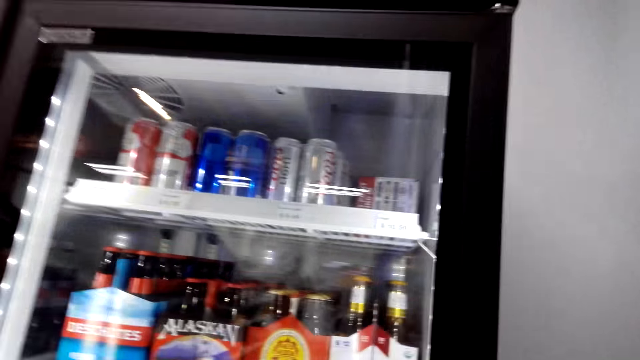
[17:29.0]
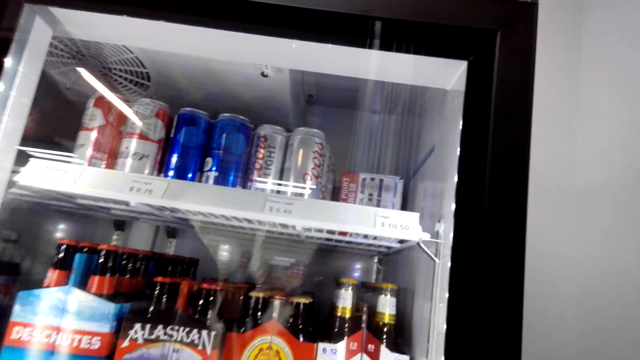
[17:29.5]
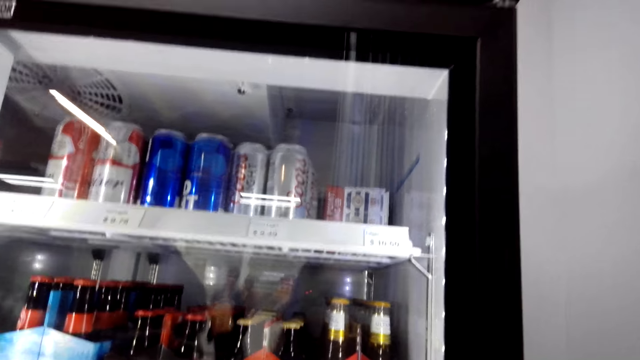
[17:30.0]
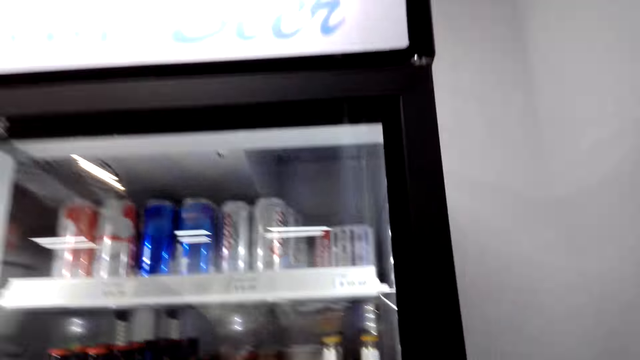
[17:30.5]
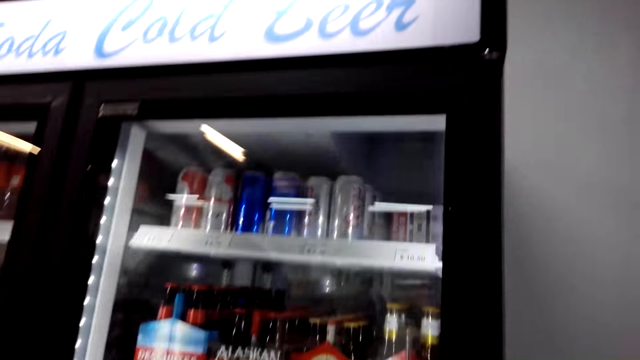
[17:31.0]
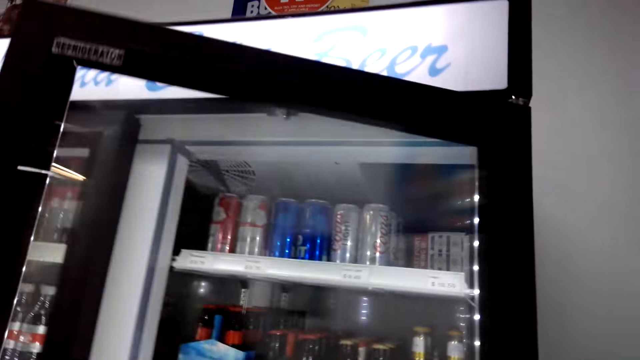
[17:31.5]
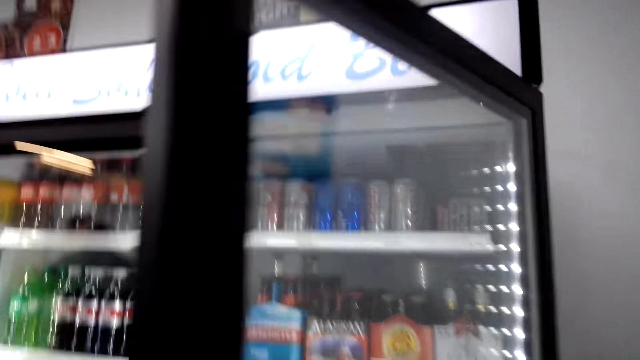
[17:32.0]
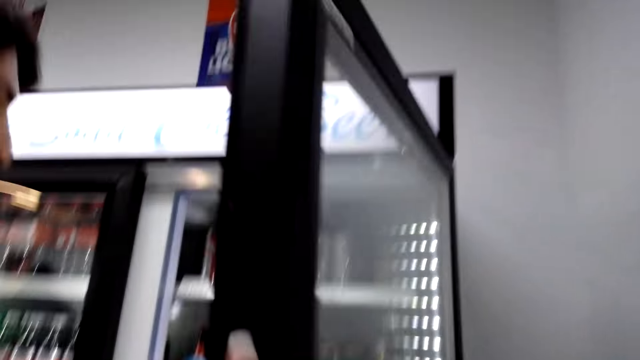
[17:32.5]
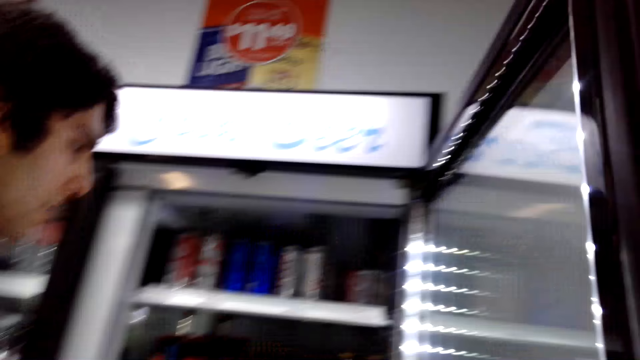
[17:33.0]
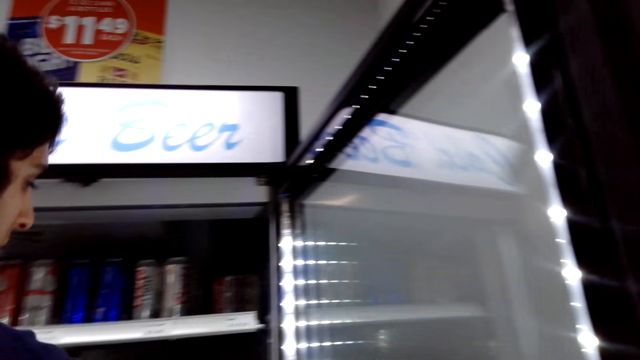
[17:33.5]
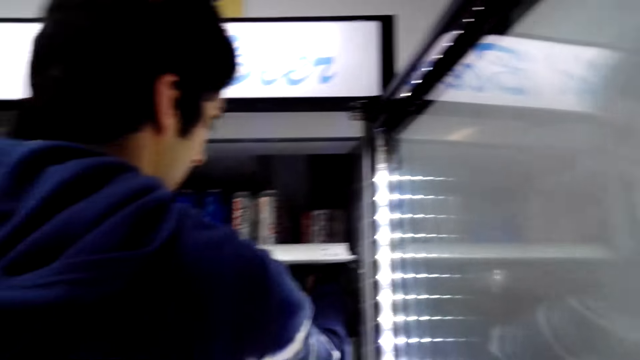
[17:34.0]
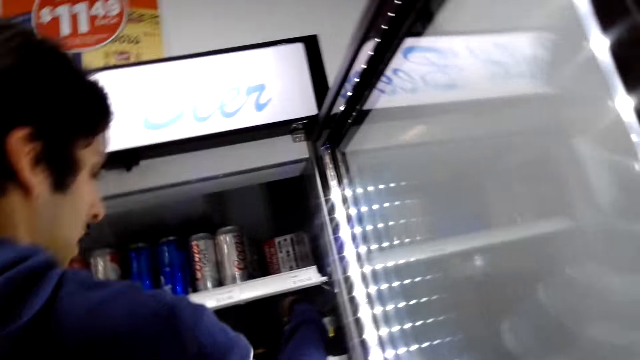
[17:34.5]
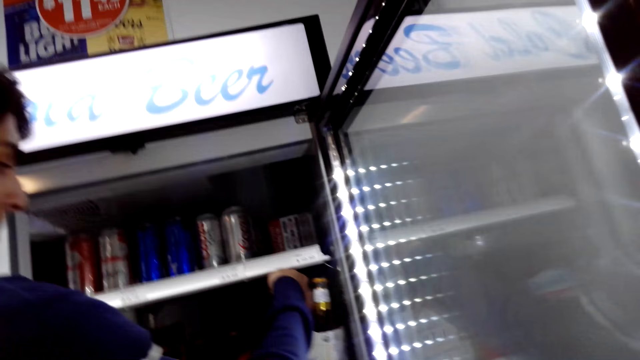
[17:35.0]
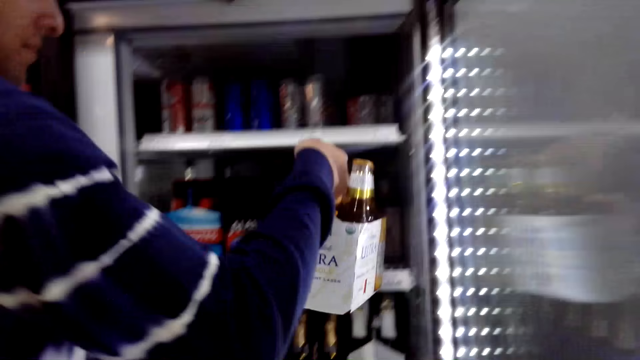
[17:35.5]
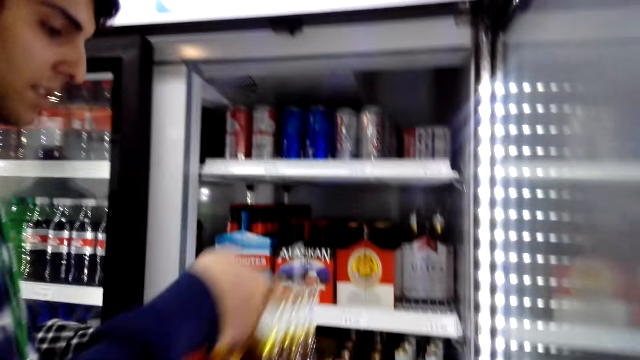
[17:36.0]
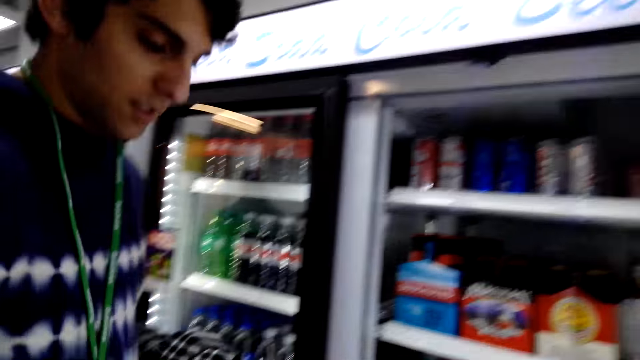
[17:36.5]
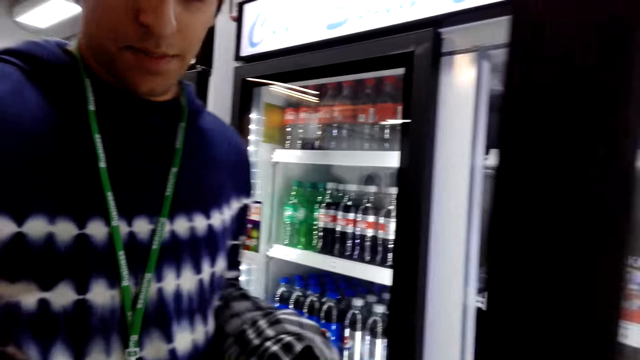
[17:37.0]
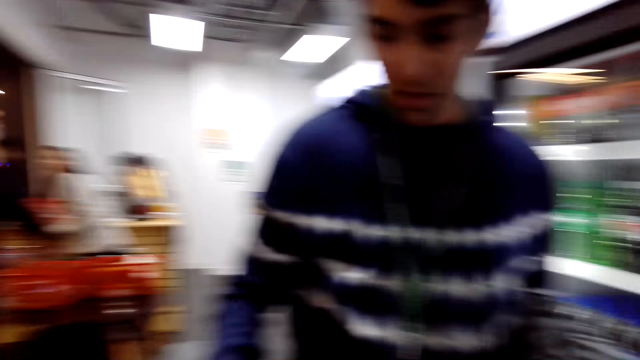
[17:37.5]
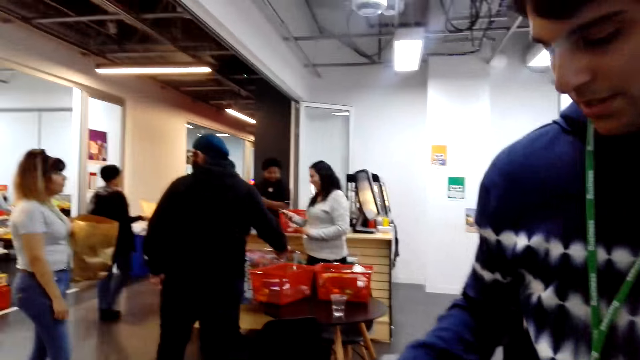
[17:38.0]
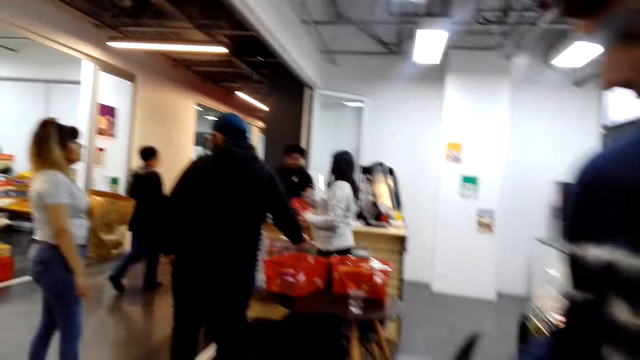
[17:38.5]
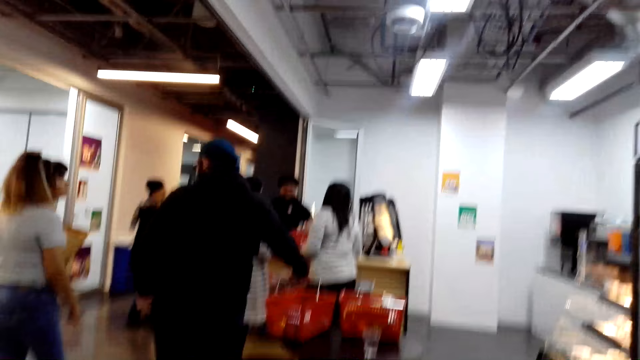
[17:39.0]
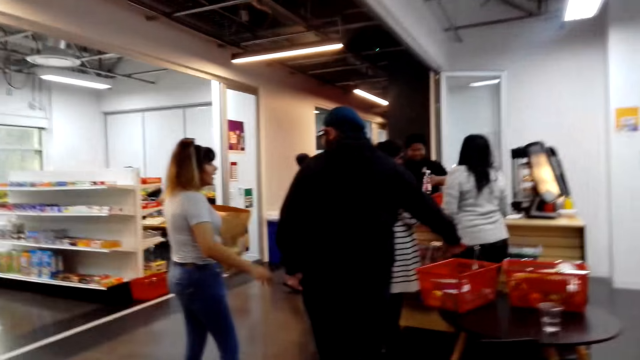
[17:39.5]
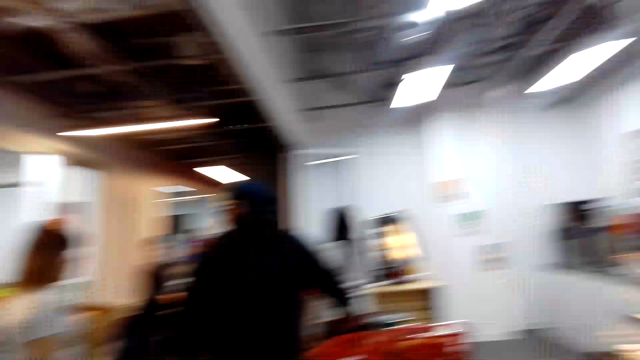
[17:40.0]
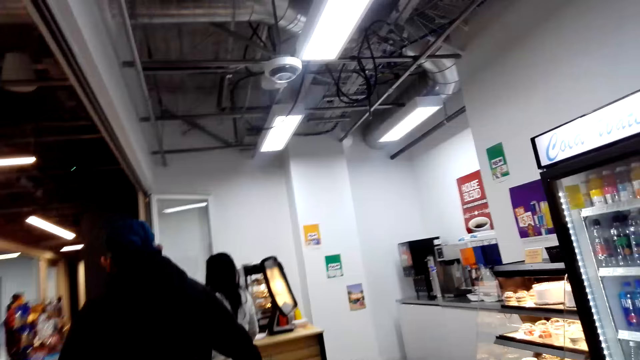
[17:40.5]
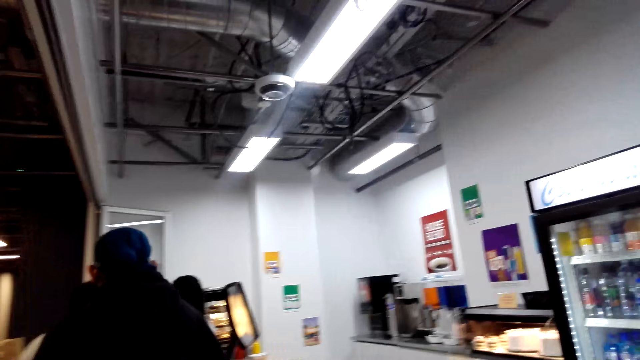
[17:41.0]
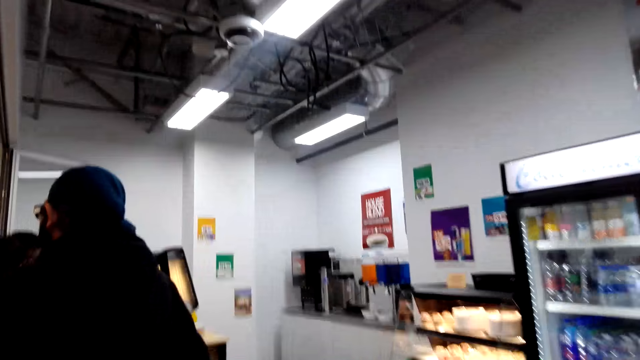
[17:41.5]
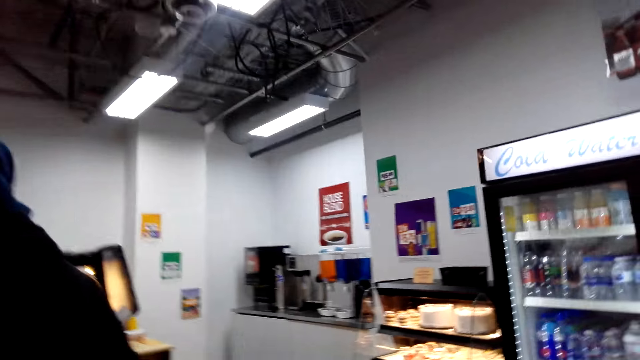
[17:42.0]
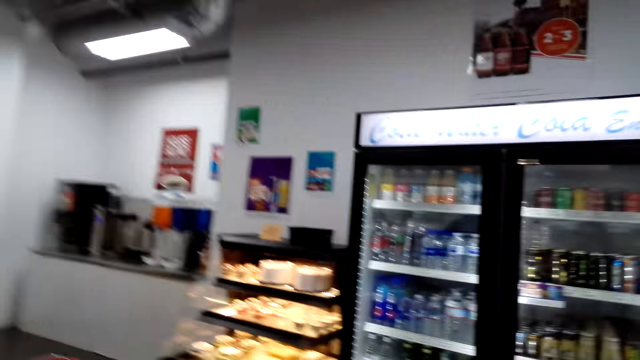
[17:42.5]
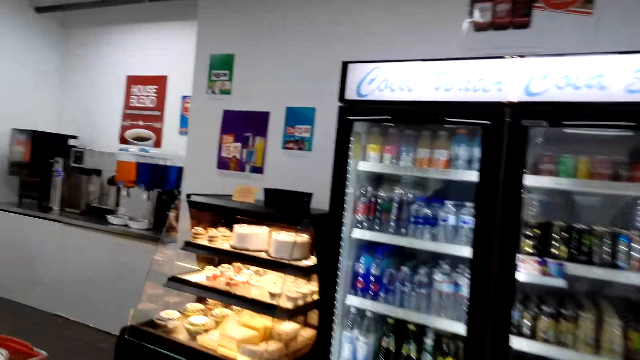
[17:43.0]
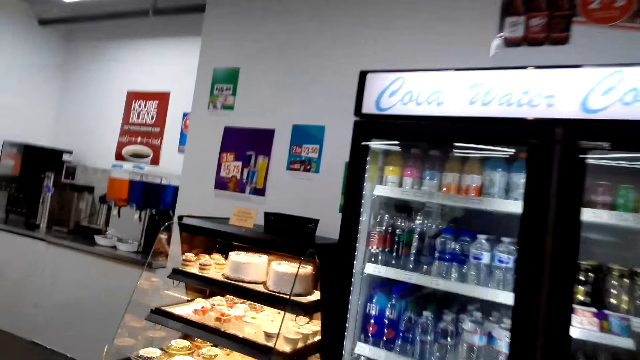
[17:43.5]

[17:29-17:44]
A man opens the fridge. The man is taking a beer from the fridge. The camera wearer closes the fridge door. They walk to the cakes.

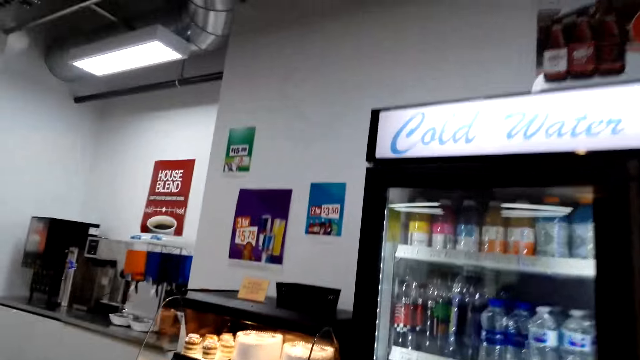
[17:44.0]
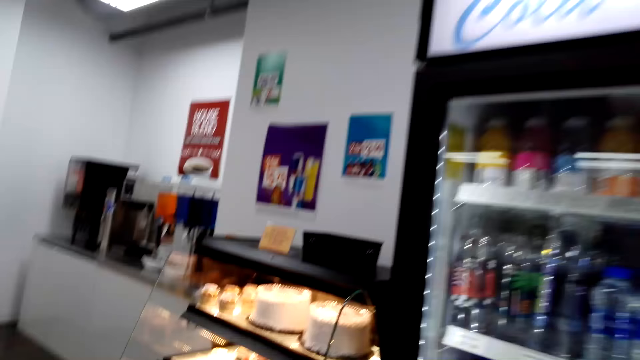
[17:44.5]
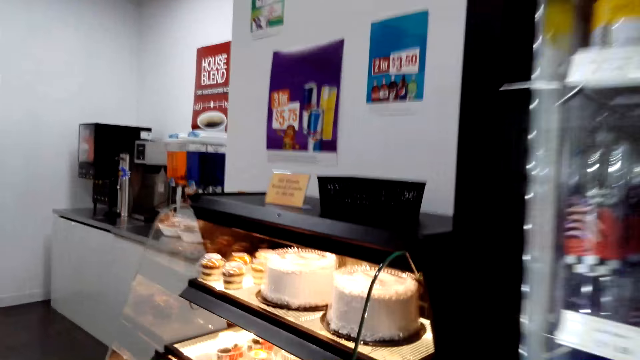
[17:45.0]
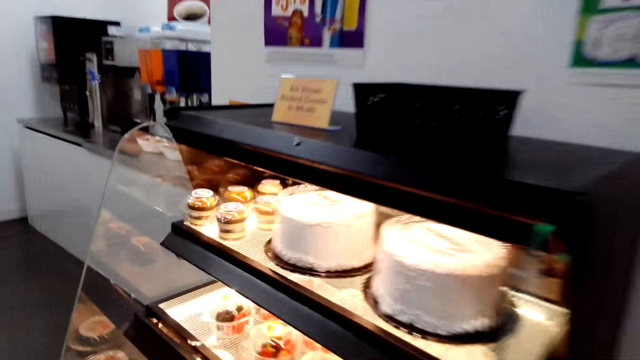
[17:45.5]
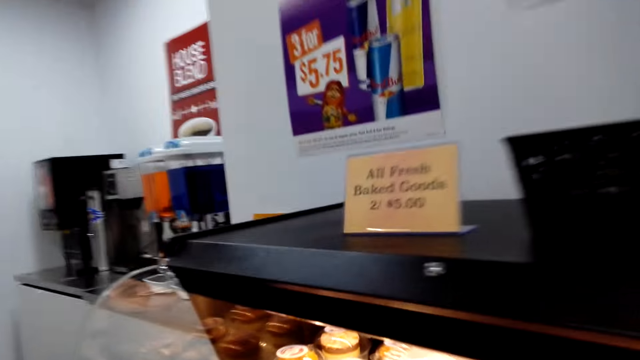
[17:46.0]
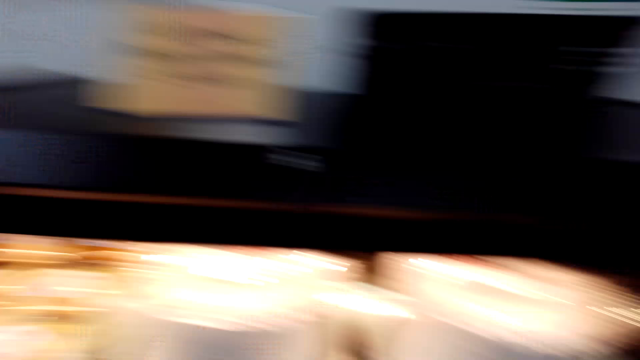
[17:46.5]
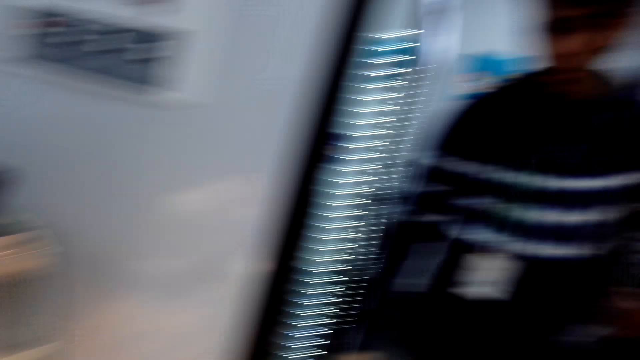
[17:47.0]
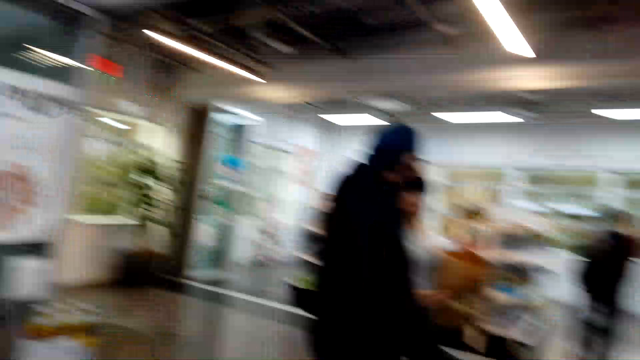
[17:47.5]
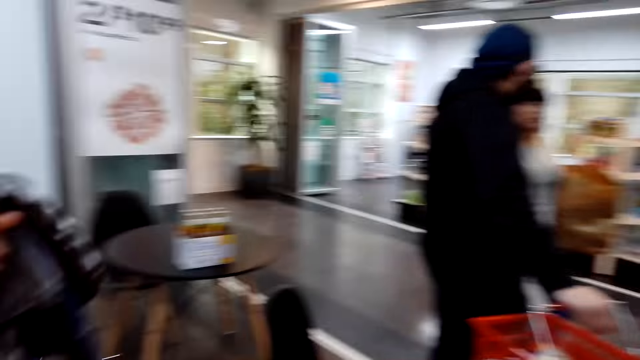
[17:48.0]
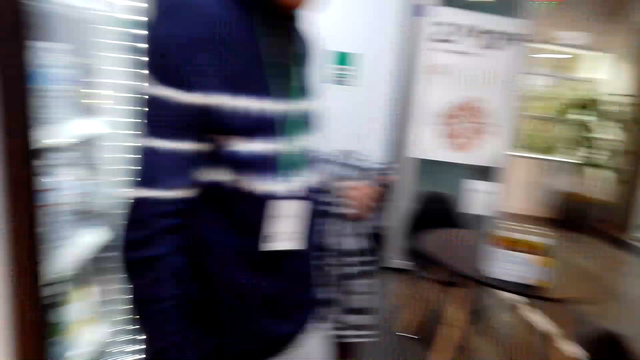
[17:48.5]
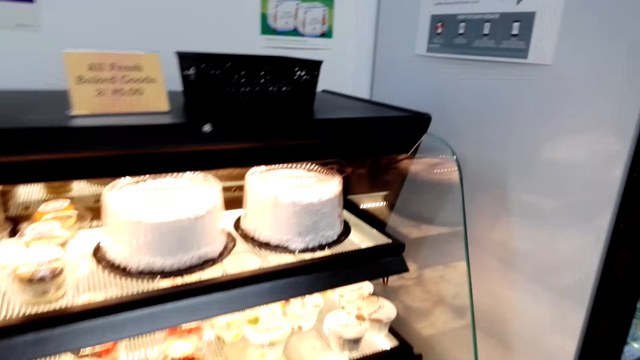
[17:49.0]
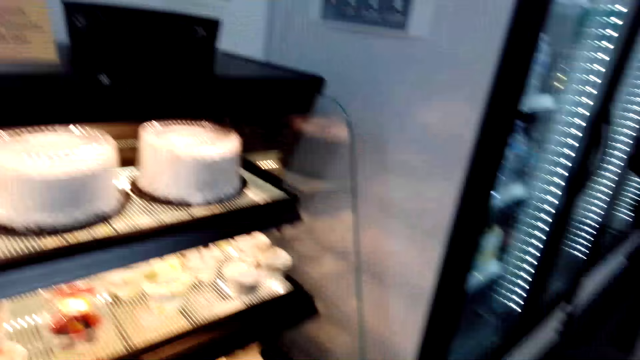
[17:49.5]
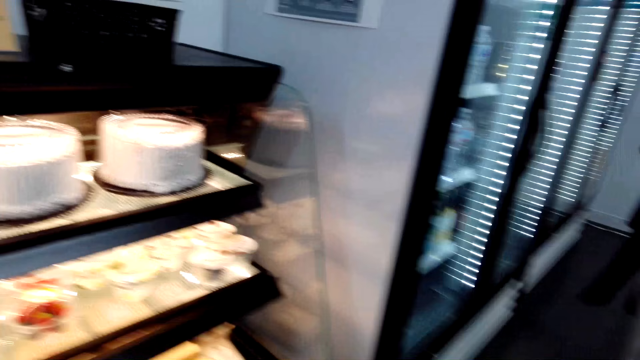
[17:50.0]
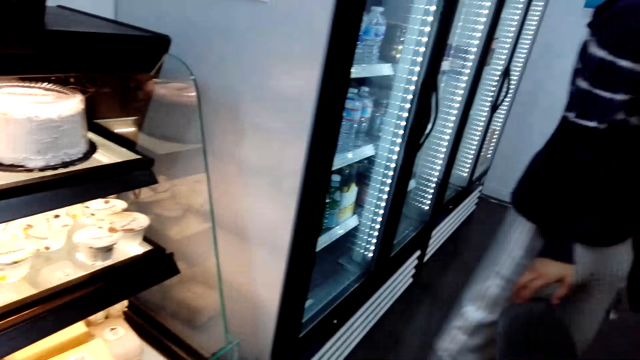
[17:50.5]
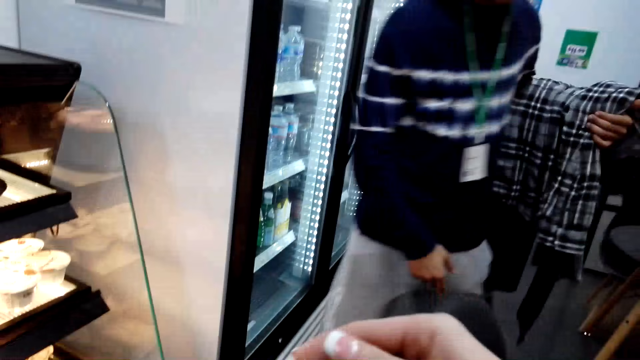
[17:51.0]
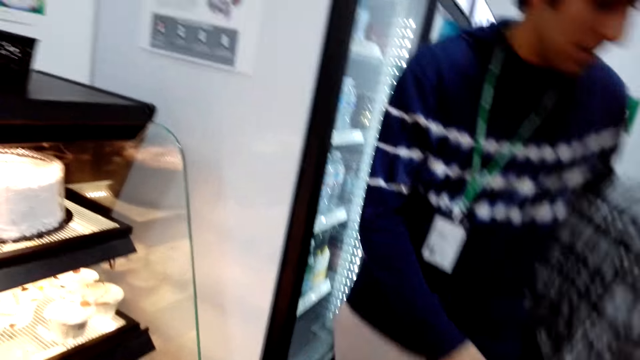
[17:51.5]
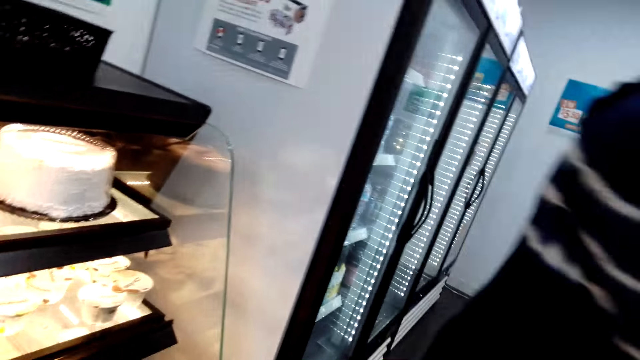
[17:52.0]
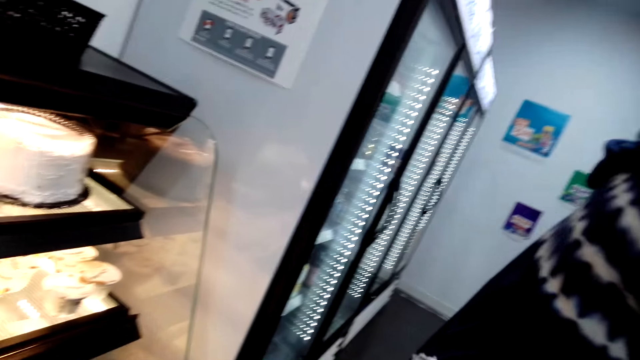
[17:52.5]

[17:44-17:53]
The camera wearer looks around.
